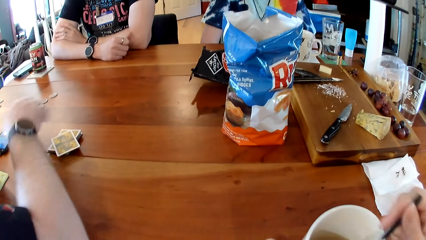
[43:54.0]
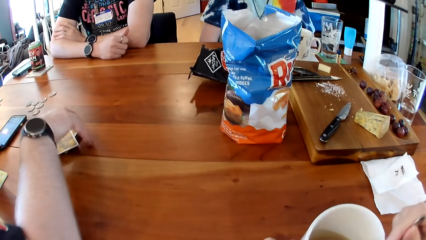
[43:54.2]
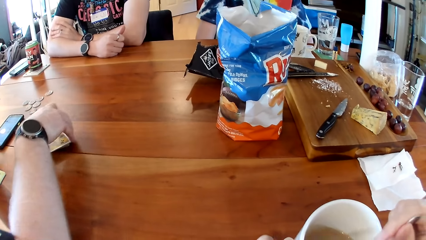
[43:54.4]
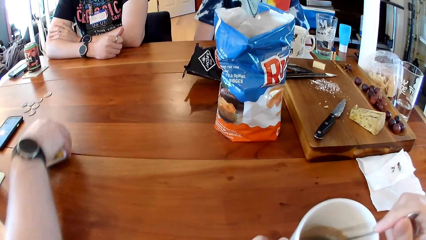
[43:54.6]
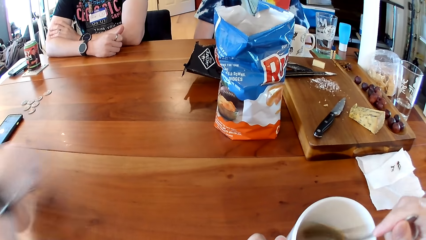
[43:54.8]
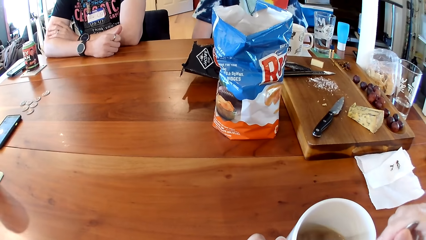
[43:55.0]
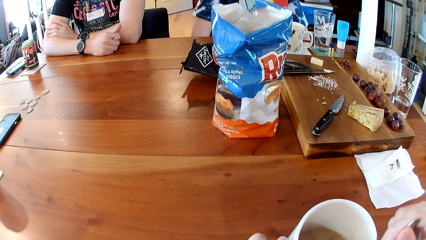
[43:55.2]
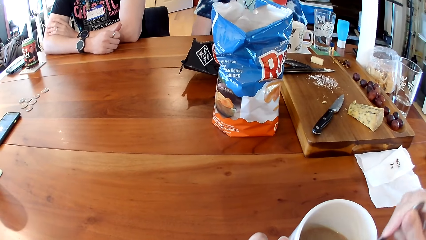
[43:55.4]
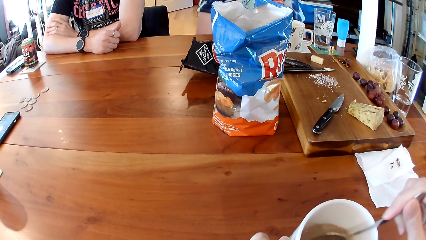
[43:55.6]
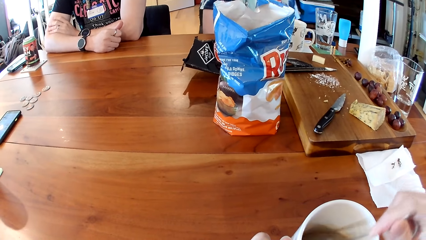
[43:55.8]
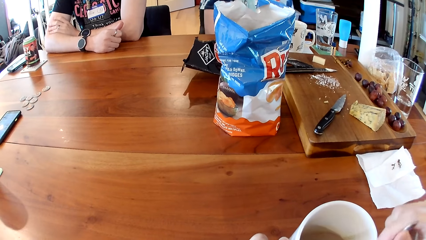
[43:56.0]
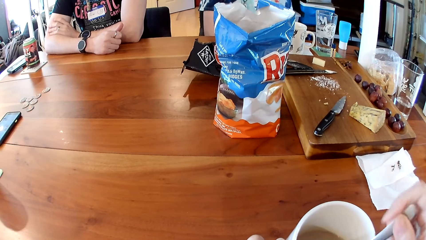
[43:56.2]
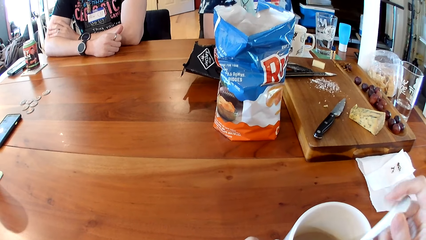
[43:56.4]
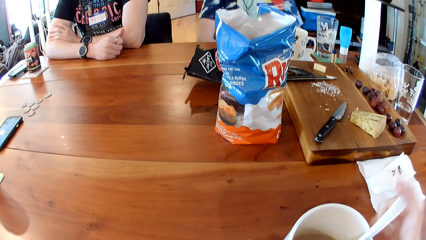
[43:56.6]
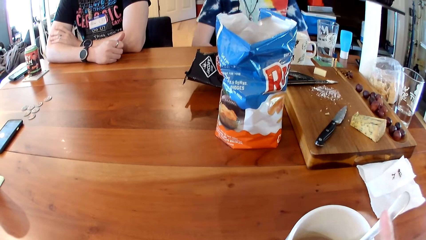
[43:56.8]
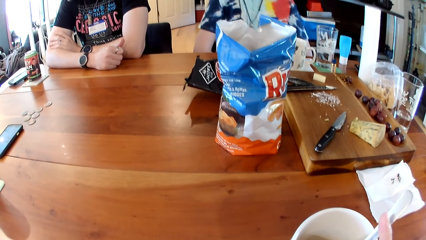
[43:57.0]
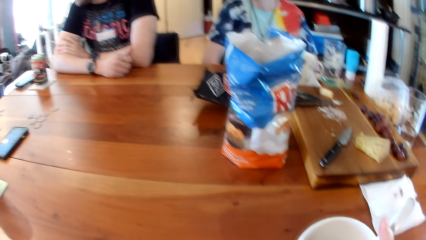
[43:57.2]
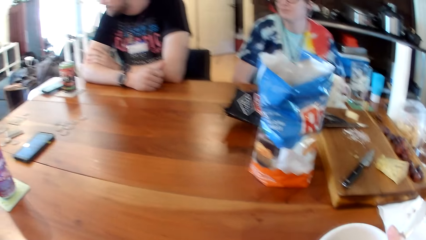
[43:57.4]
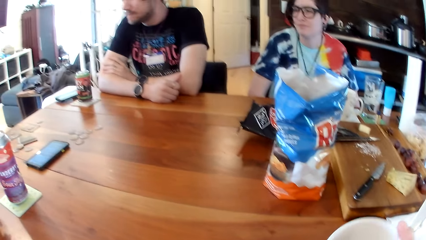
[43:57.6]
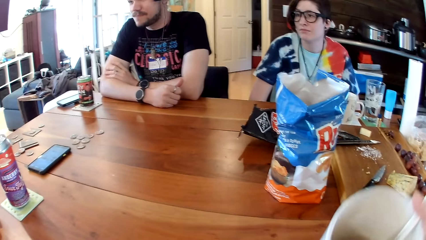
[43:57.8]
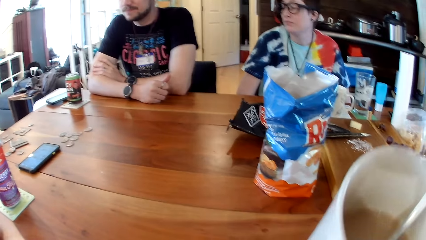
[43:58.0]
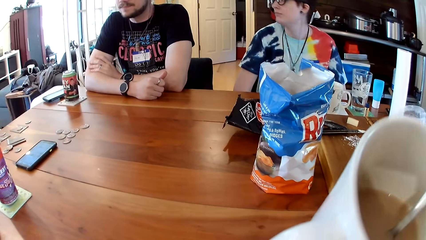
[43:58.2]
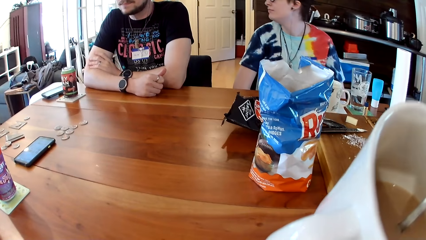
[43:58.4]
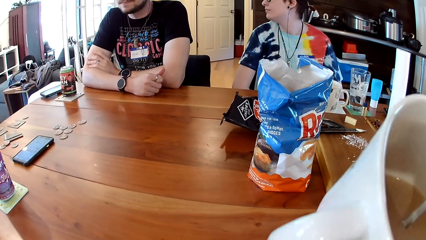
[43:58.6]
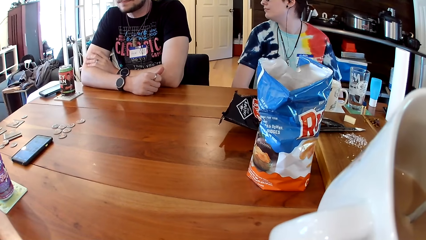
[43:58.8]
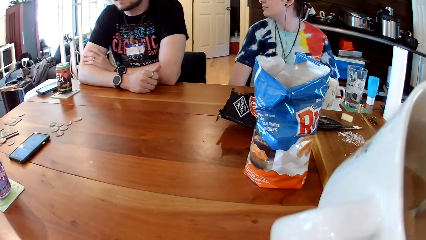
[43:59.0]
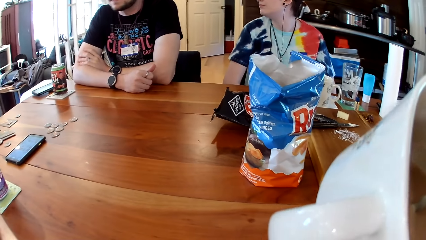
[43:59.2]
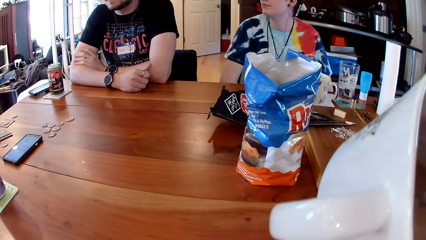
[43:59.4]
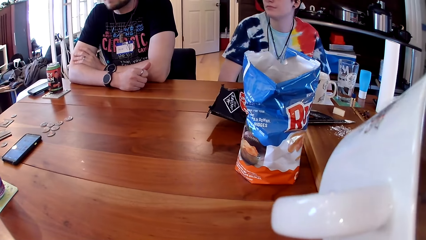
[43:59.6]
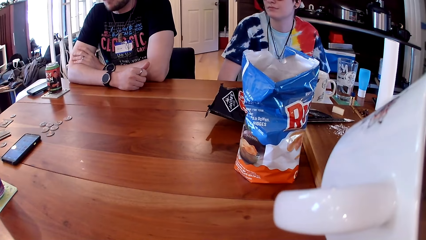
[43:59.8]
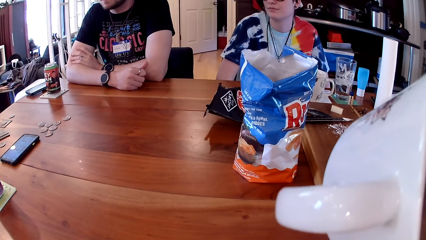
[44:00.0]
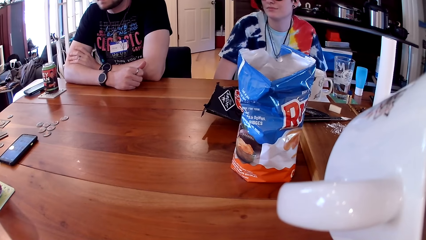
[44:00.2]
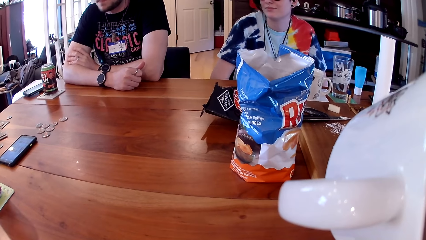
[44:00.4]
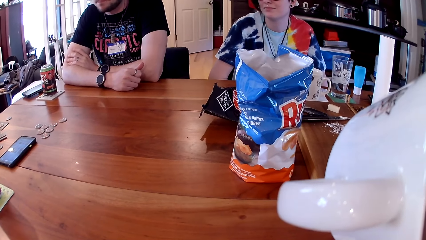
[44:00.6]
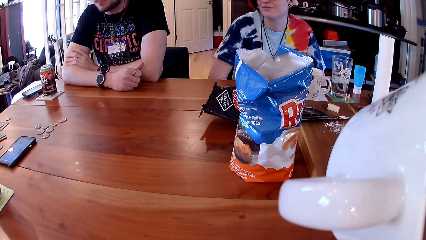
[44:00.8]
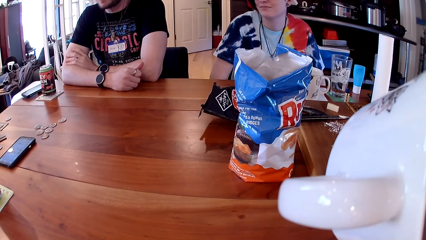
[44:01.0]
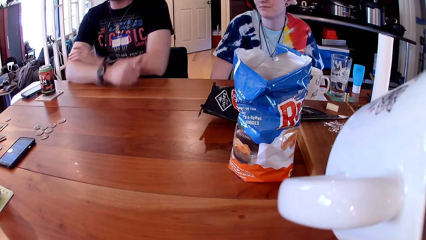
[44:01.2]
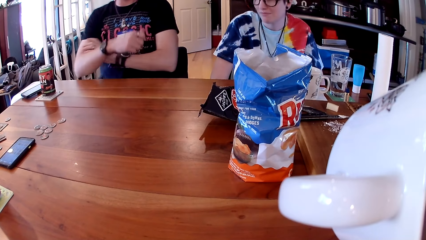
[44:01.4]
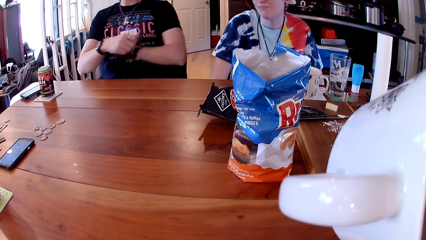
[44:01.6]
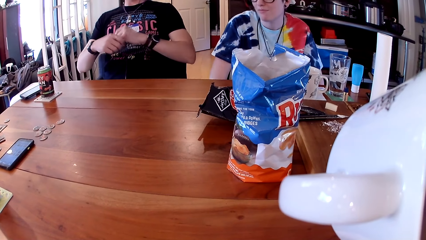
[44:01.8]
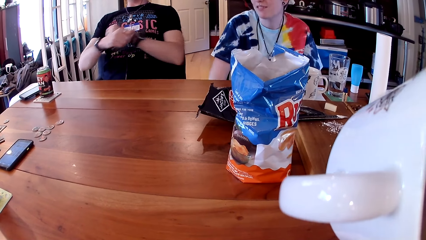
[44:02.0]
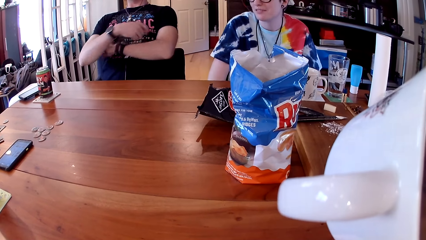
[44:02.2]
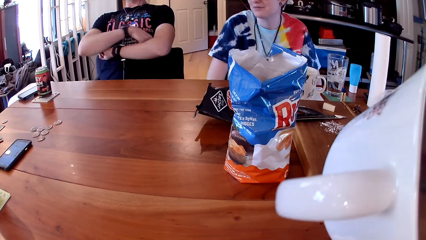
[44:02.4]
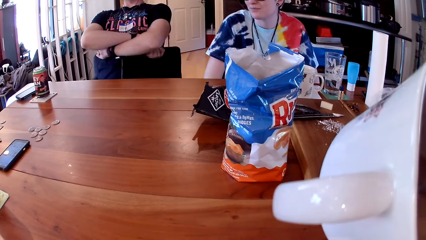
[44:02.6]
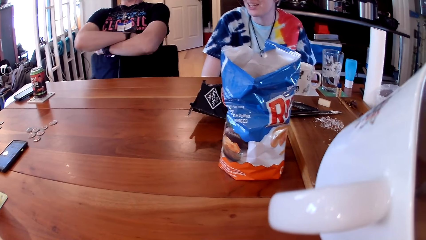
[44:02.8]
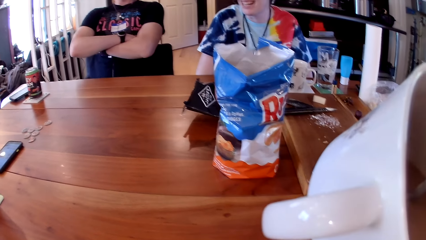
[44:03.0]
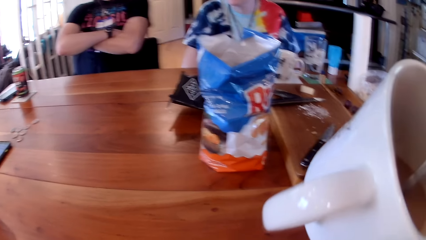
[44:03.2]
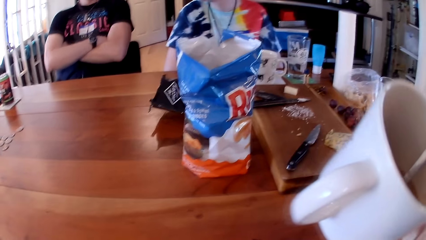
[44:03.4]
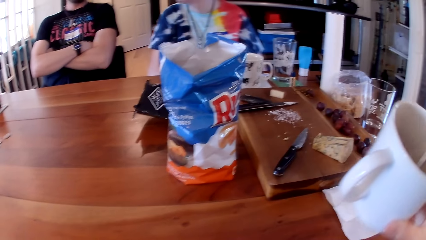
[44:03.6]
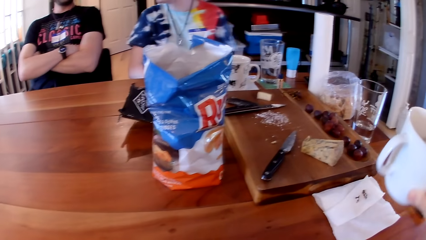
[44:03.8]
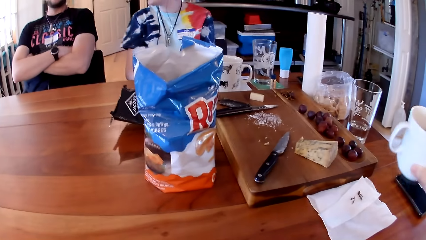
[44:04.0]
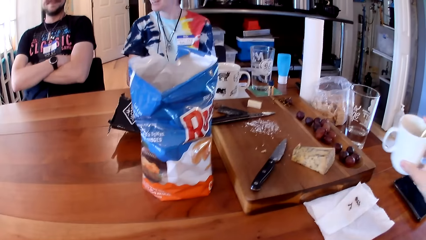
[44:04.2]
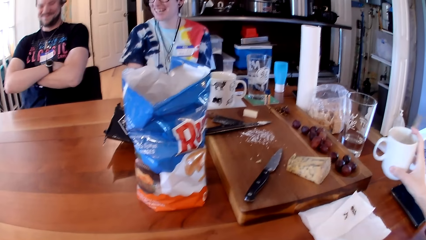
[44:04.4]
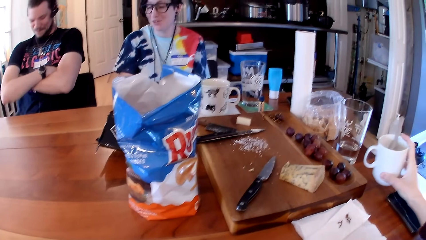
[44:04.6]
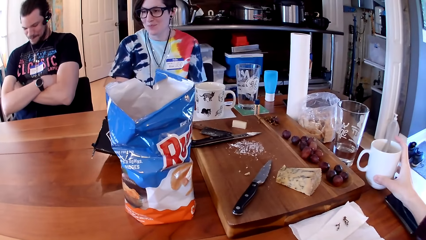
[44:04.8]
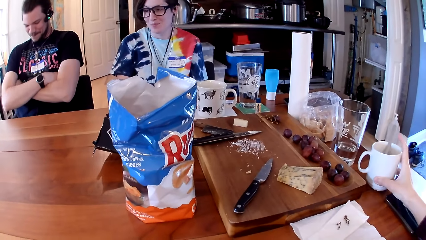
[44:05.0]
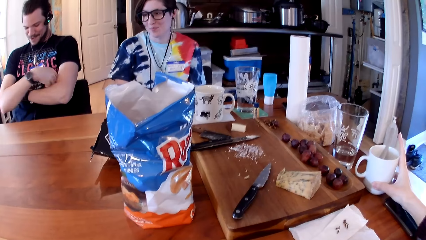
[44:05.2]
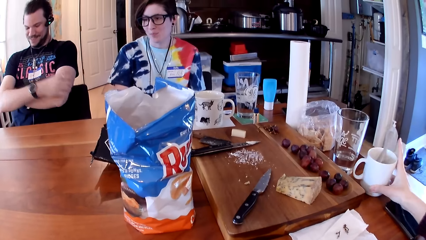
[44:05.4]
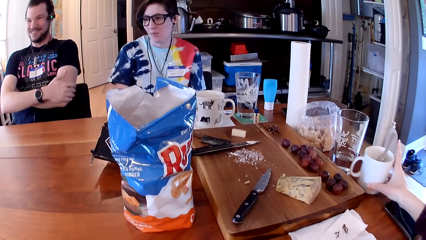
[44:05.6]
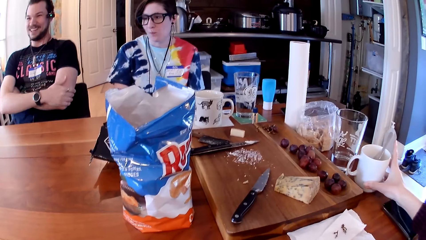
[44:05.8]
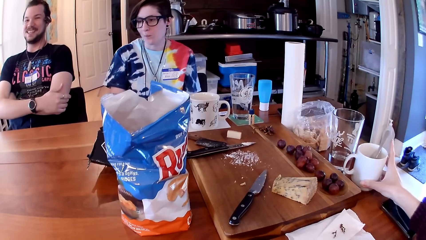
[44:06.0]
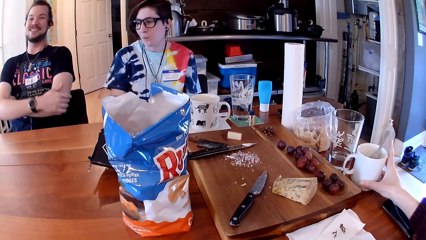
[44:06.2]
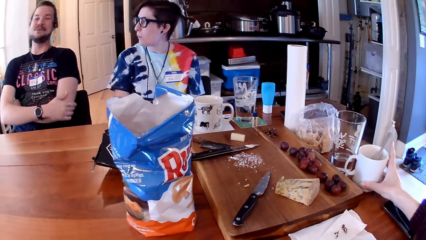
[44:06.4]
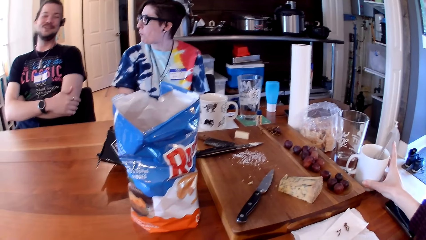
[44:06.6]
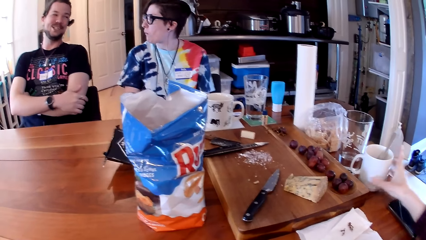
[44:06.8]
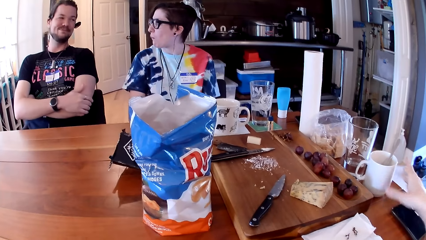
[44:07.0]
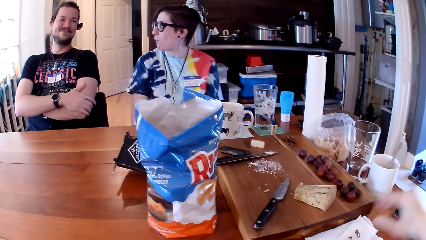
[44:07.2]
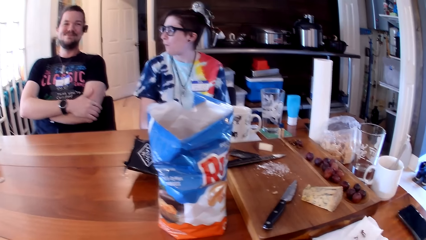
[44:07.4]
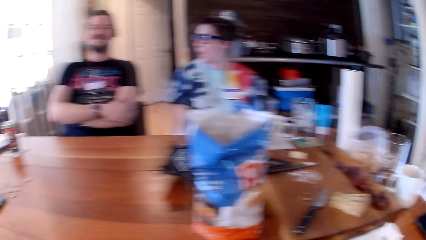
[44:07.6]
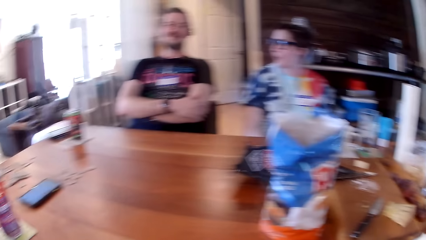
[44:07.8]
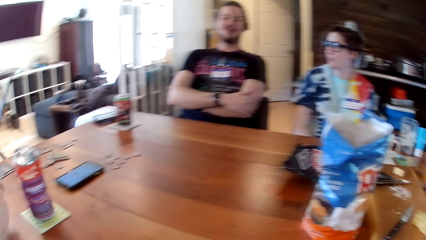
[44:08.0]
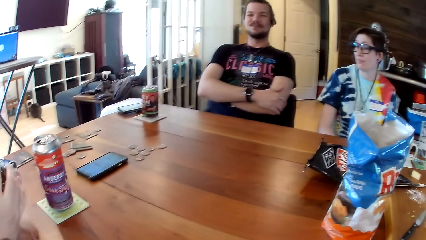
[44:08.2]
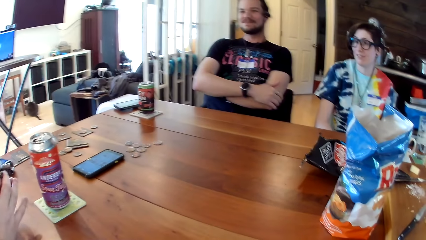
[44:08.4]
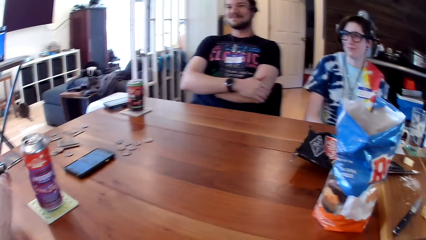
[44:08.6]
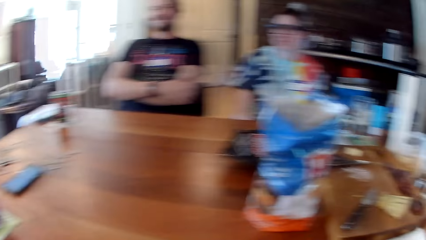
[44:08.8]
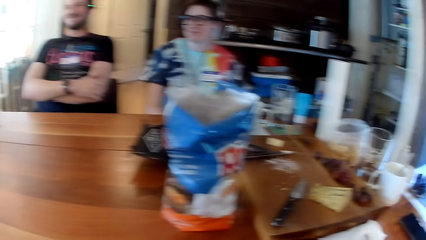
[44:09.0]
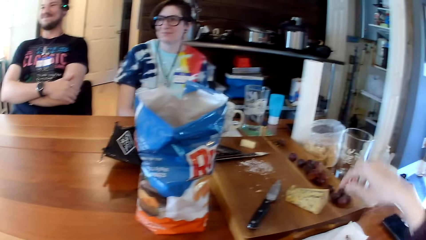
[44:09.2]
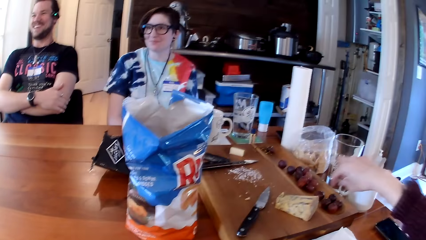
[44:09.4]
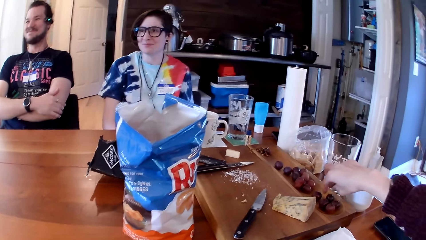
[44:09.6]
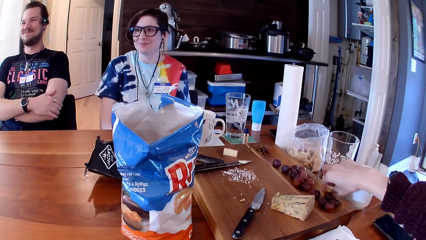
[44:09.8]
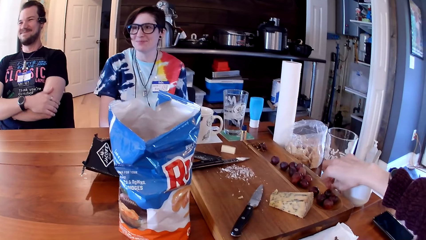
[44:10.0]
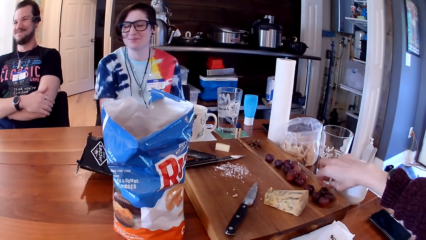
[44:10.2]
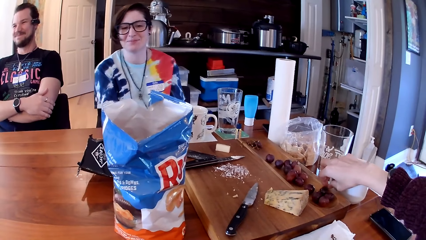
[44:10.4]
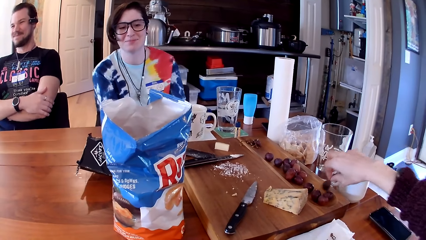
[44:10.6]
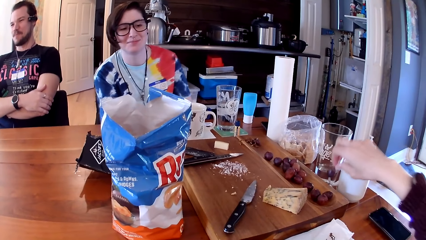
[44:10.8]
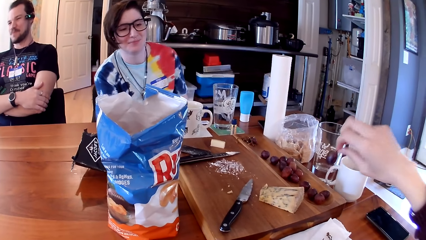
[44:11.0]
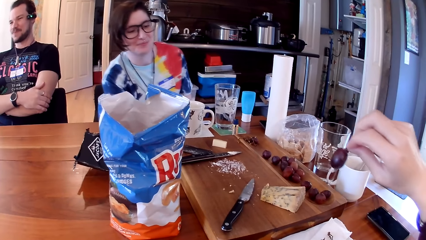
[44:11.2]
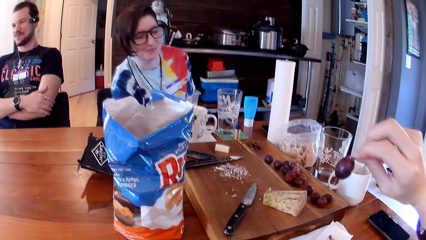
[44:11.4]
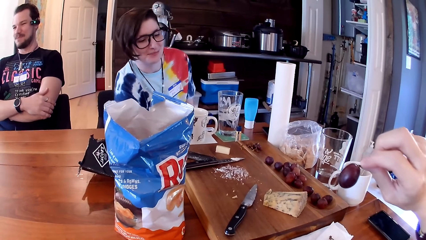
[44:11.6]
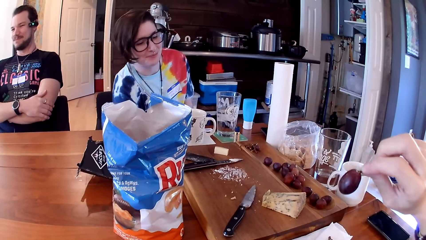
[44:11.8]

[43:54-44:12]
A man removes his right hand from the phone. The camera wearer stirs tea inside the cup with a spoon in her right hand. The man takes the cards on the table with his right hand. He interacts with the camera wearer, another man and a woman. The camera wearer drinks tea from the cup in her right hand. The first man speaks. The other man removes both hands from the table. The camera wearer drops the cup on the table with her right hand. The first man speaks. The camera wearer takes a grape from the table with her right hand.
